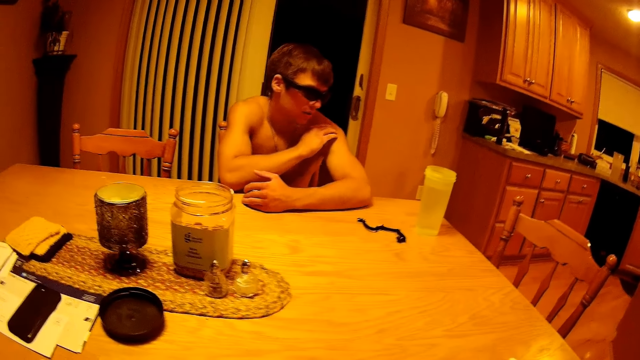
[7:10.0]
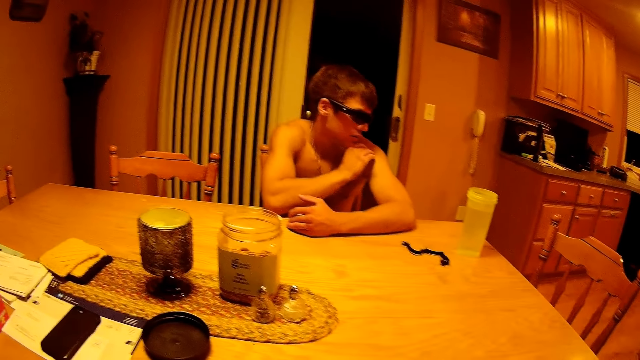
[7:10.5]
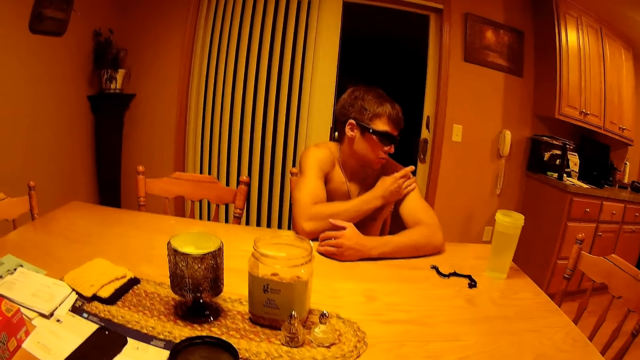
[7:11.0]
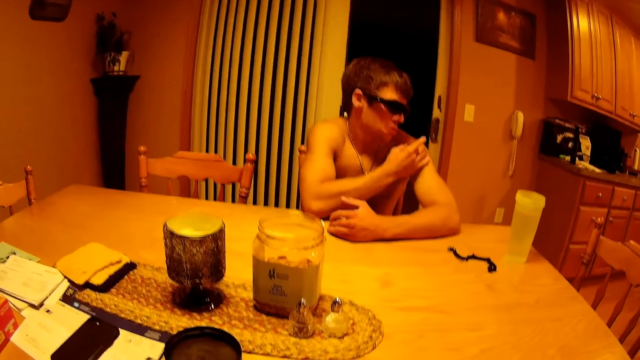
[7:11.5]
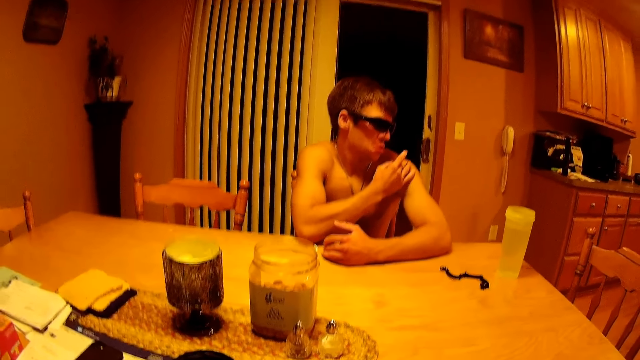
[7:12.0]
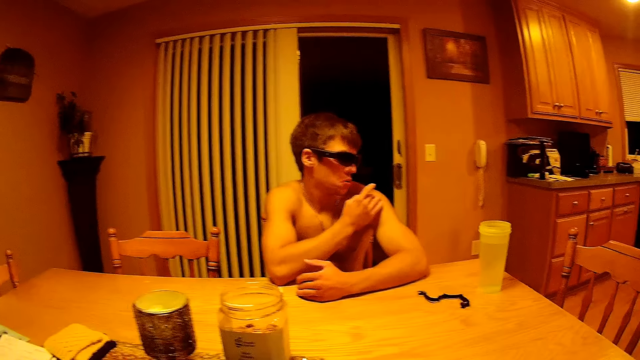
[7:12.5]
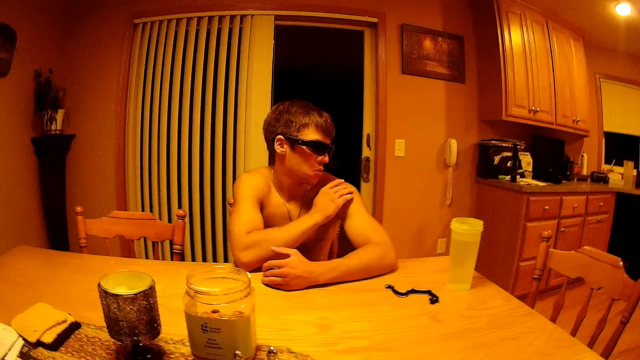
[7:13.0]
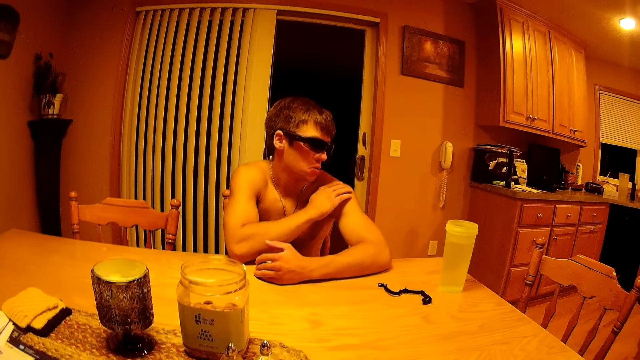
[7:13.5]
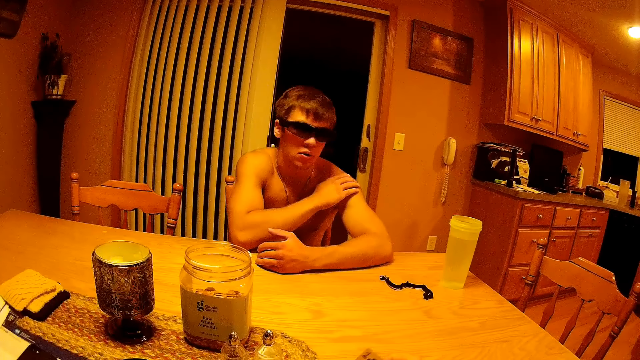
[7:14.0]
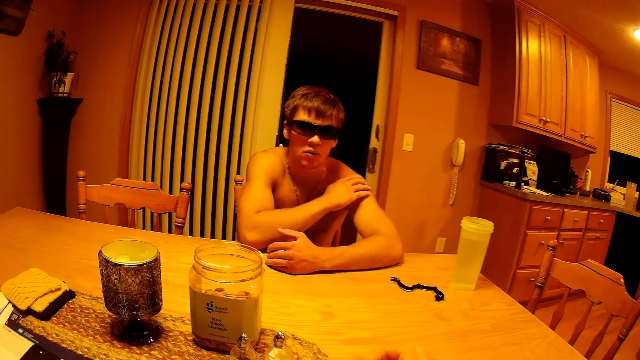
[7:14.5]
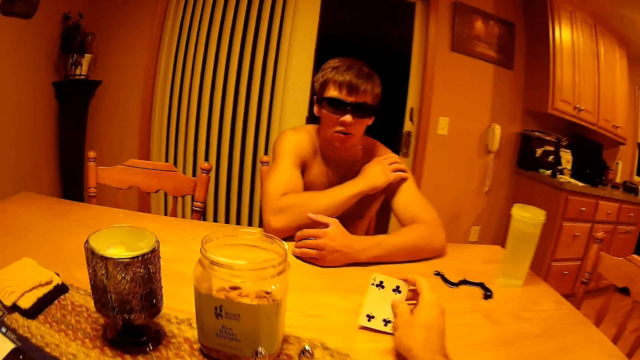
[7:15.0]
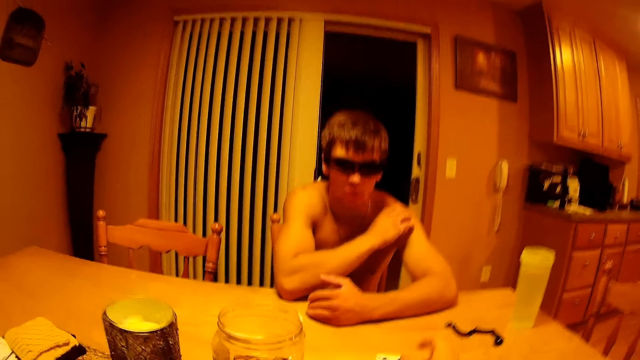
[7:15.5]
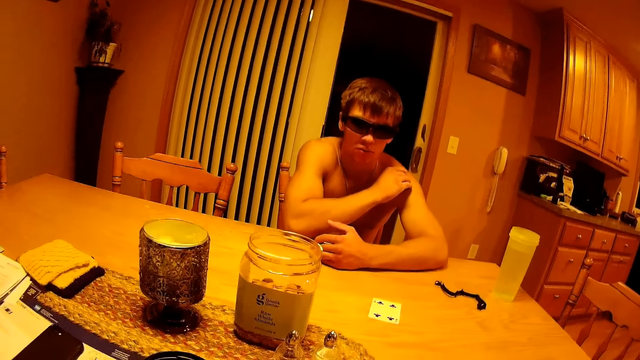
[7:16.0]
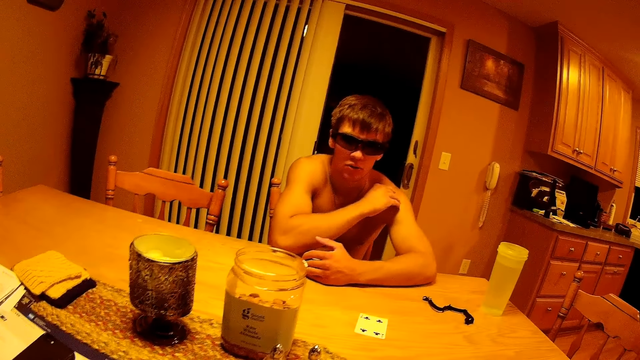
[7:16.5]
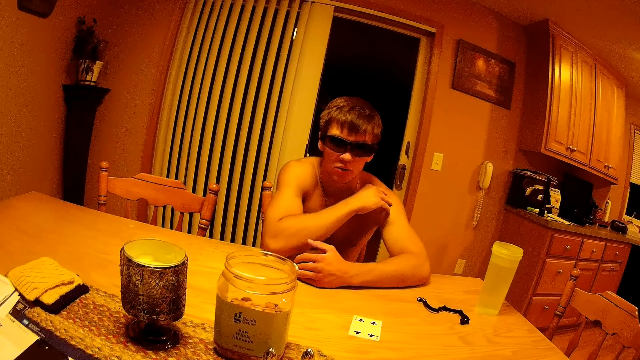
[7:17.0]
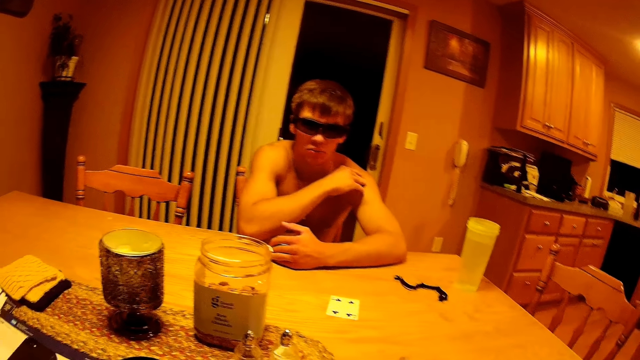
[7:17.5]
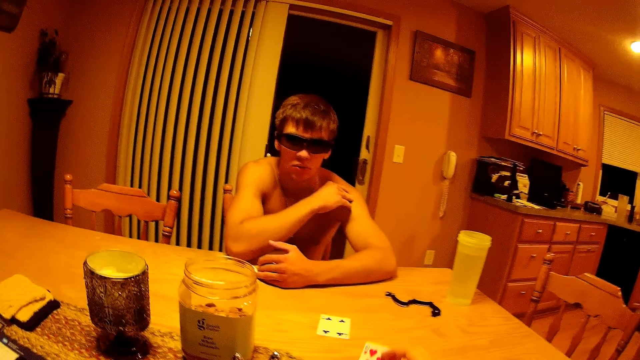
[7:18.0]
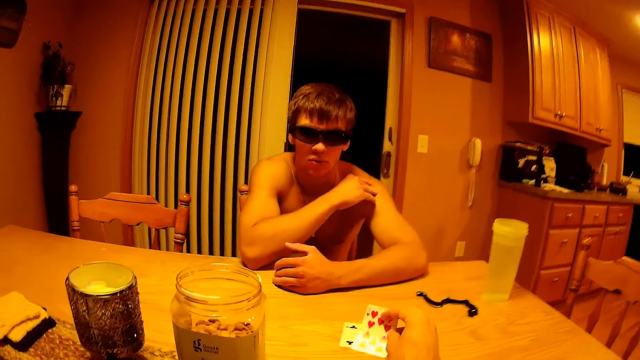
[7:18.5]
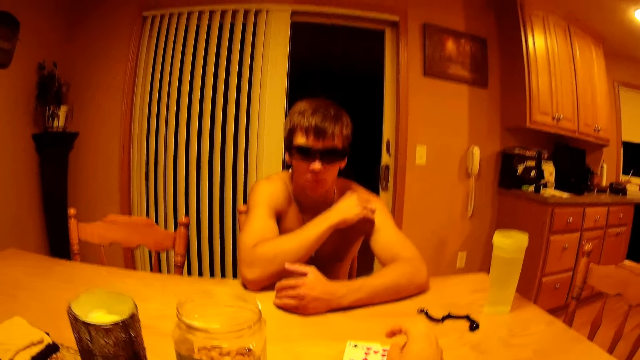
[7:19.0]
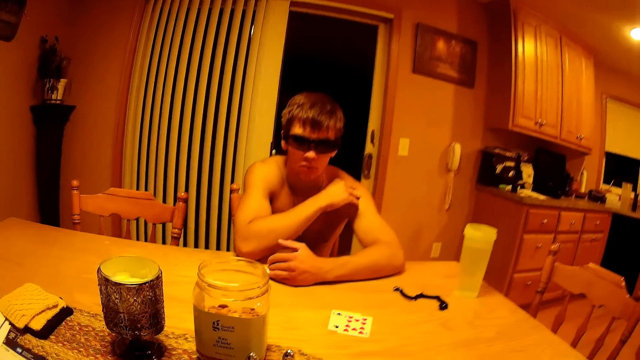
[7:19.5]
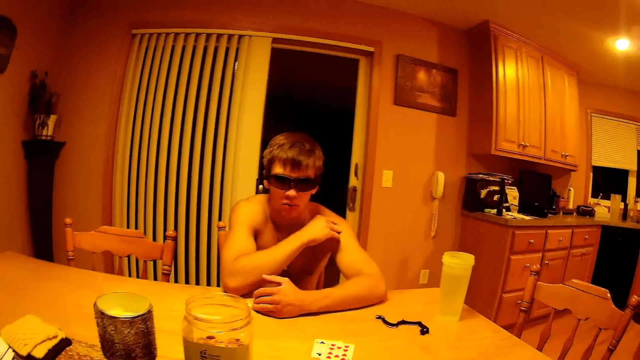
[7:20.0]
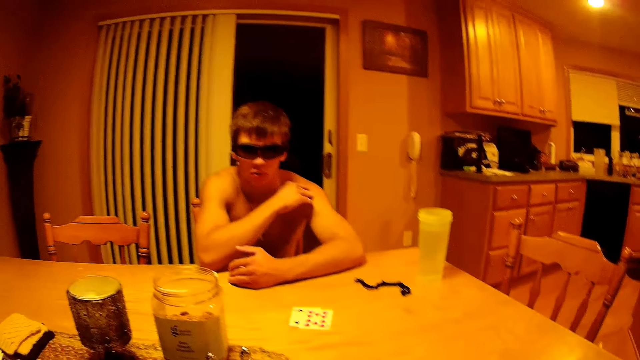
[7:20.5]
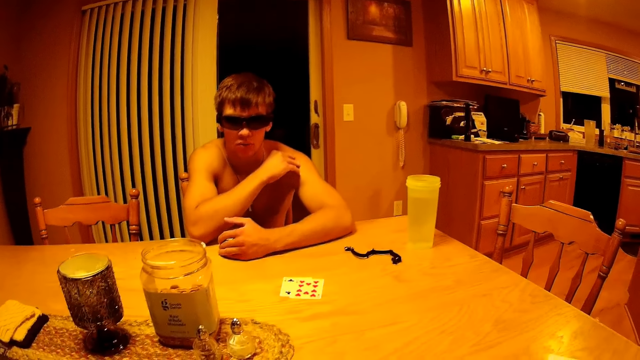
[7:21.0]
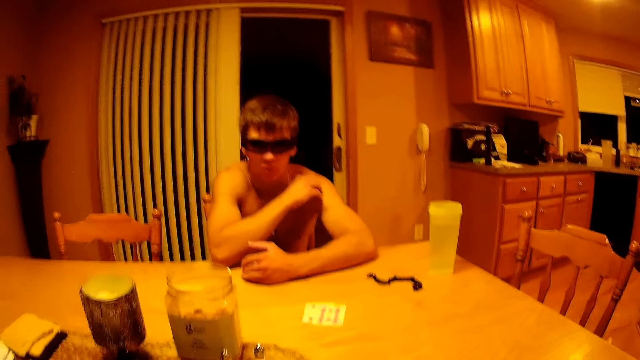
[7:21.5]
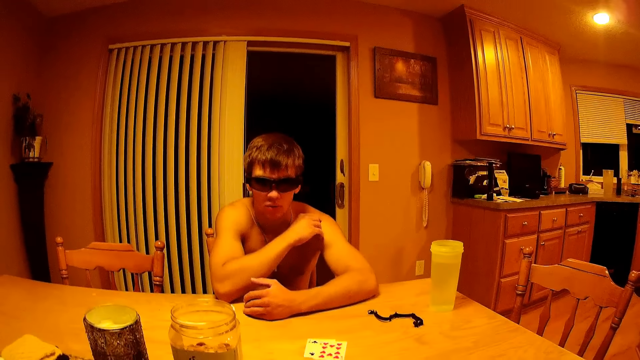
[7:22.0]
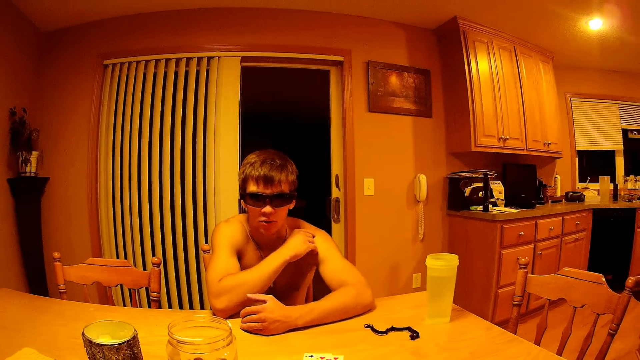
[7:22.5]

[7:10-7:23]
The camera wearer places a card on the table. They place a card on the table again.

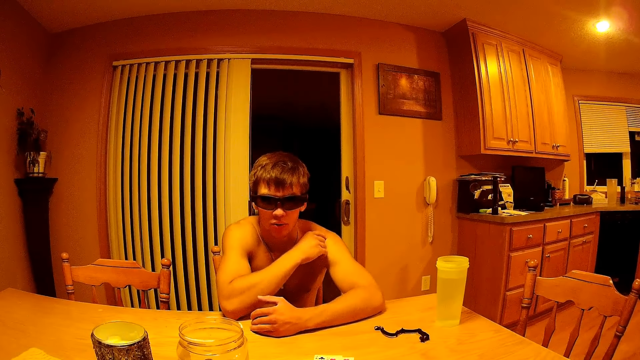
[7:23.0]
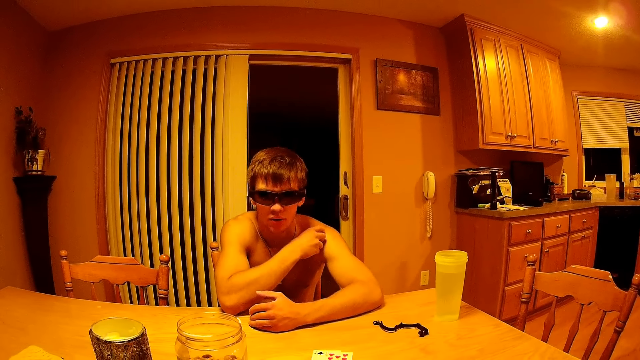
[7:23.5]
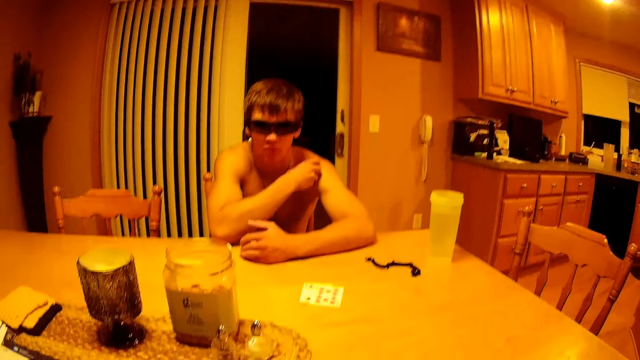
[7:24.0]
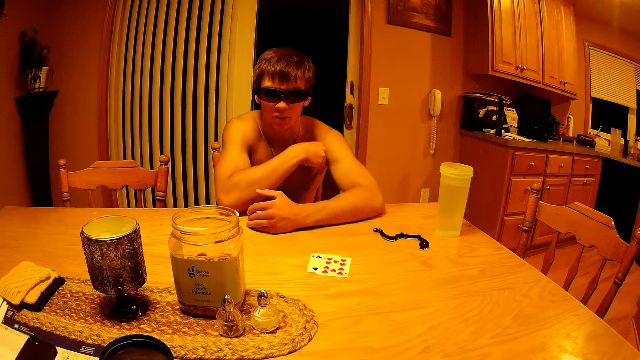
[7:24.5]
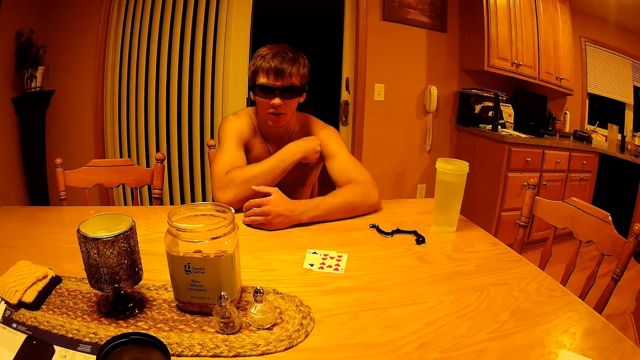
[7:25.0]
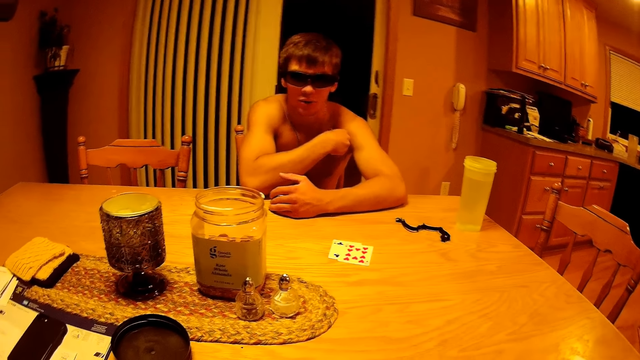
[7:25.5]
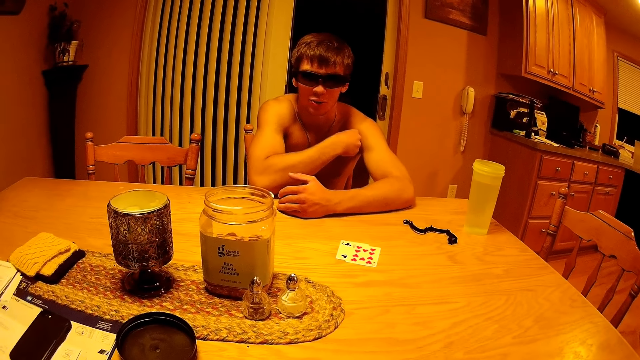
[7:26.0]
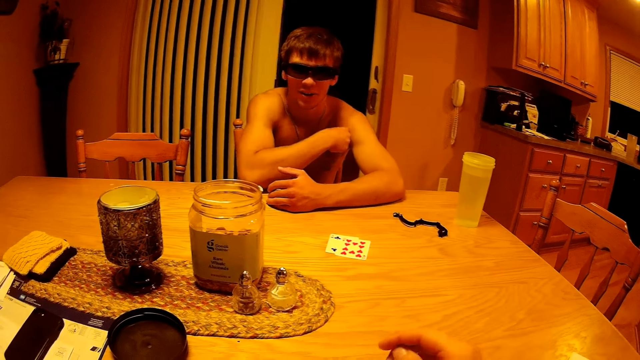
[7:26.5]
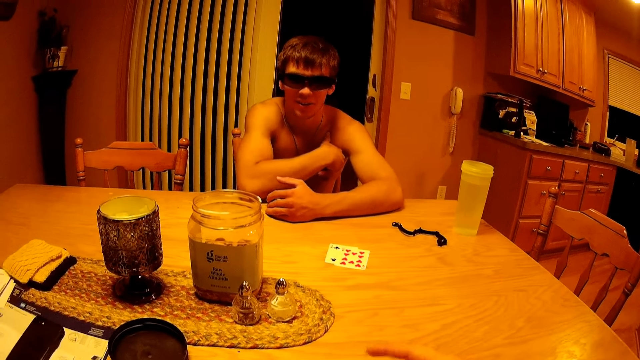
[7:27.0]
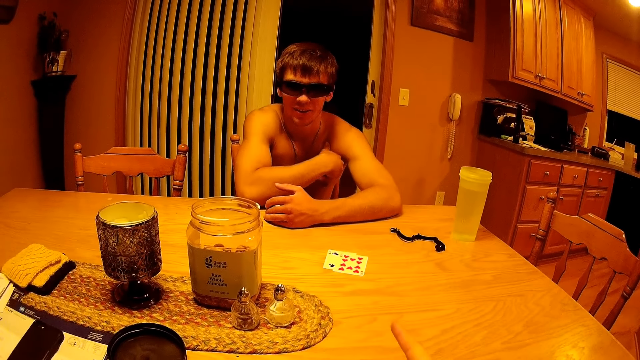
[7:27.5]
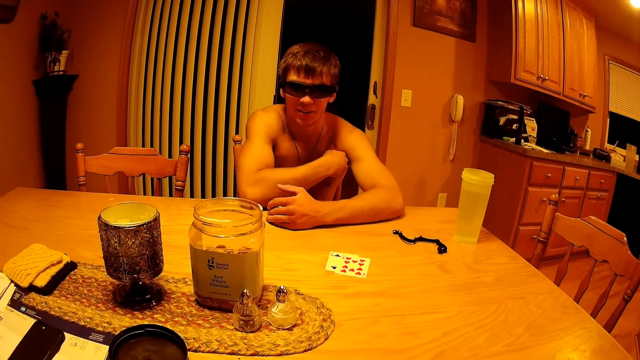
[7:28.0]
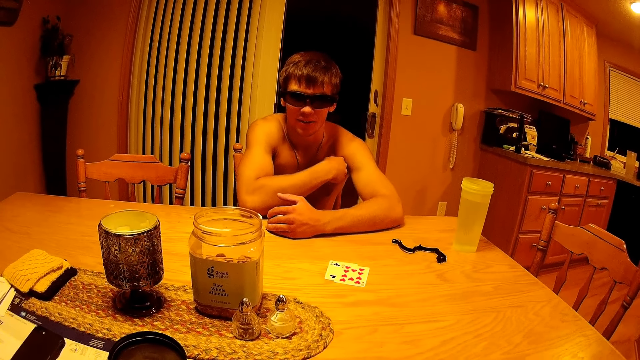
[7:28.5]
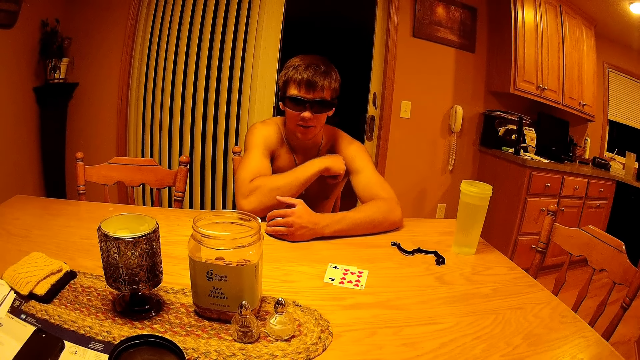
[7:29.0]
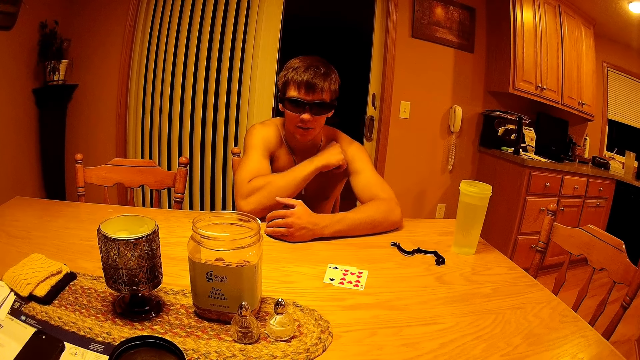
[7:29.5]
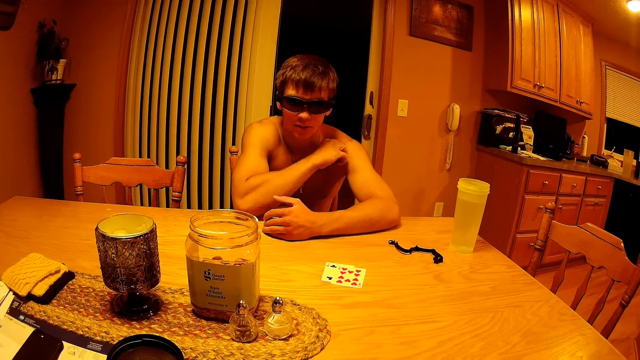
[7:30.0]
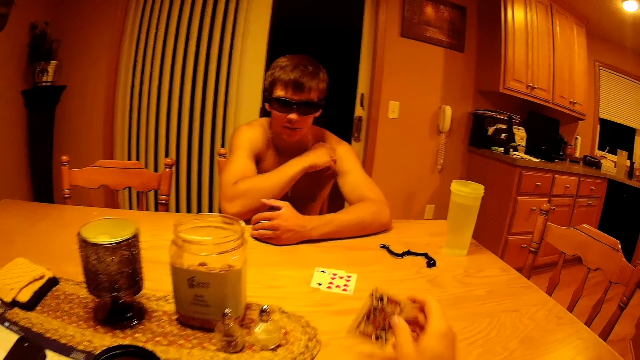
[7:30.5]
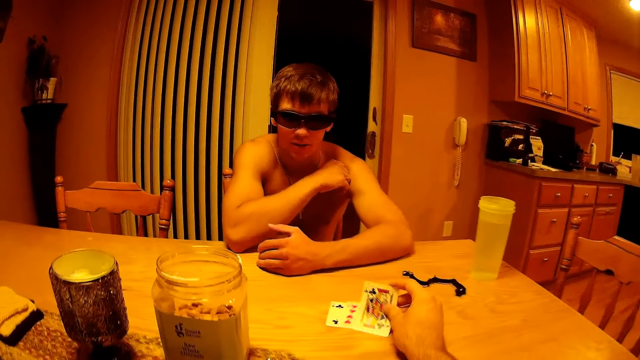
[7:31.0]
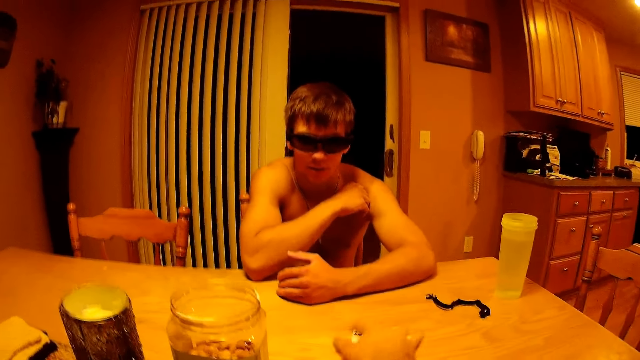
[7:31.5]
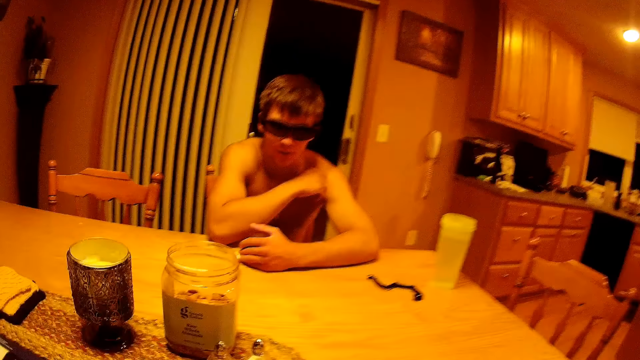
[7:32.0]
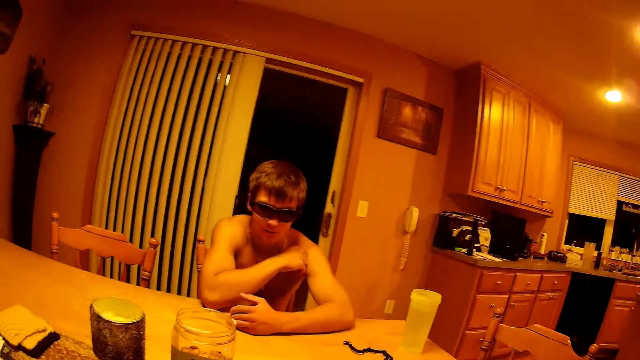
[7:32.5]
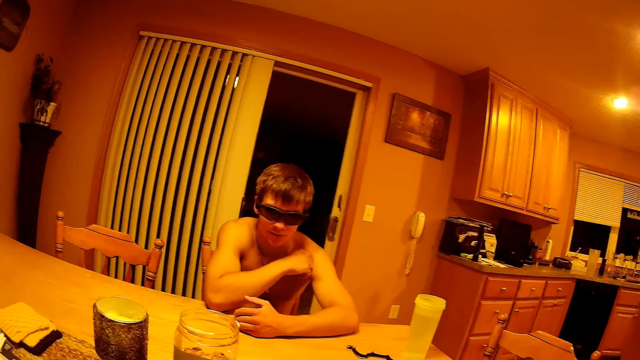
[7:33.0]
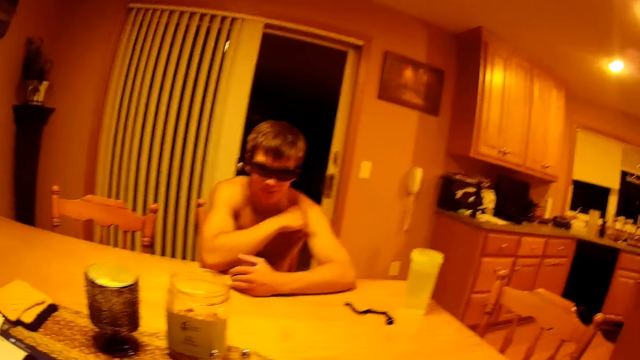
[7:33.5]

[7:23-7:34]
The camera wearer places a card on the table. They take the cards.
